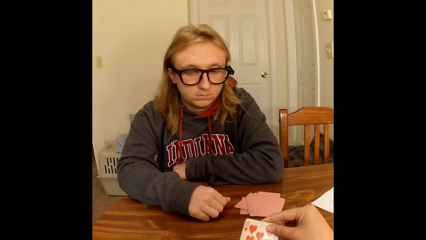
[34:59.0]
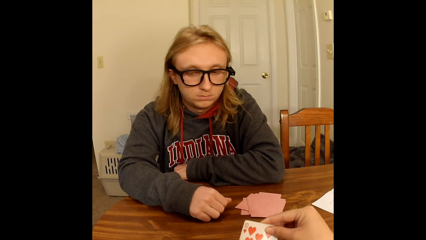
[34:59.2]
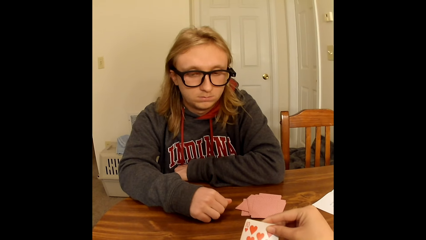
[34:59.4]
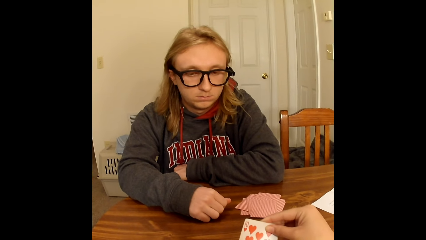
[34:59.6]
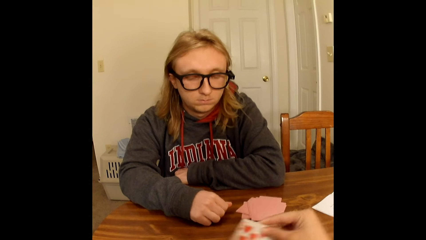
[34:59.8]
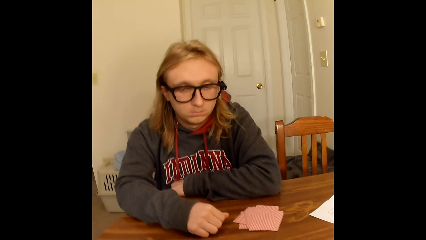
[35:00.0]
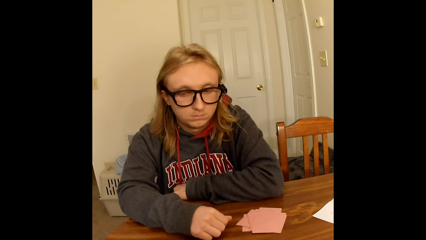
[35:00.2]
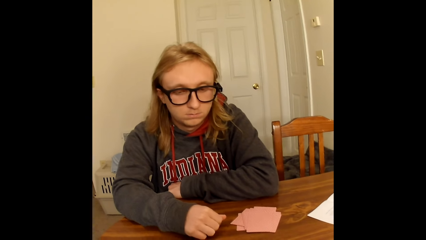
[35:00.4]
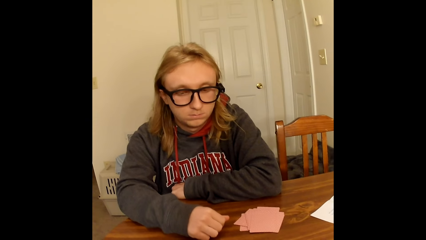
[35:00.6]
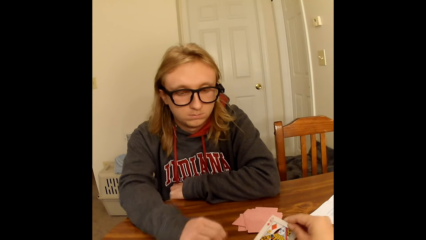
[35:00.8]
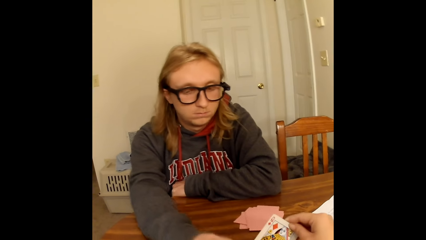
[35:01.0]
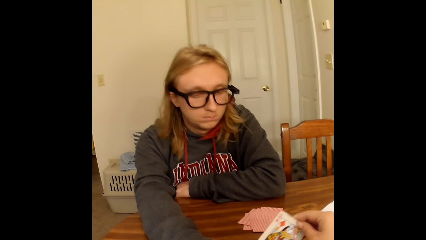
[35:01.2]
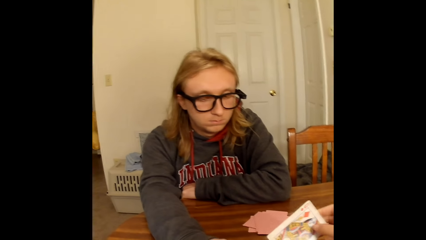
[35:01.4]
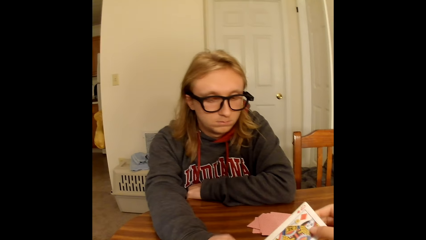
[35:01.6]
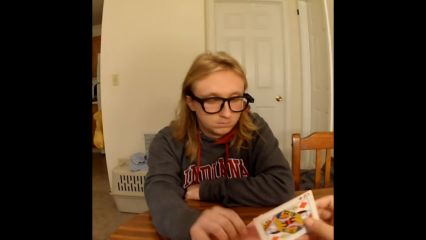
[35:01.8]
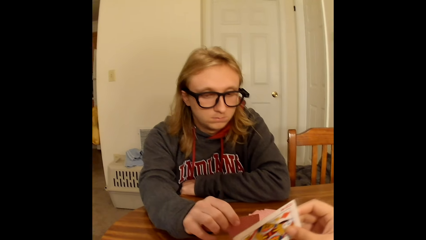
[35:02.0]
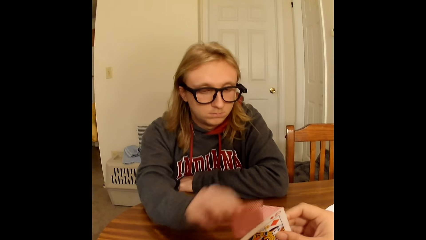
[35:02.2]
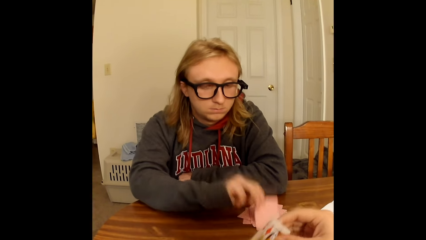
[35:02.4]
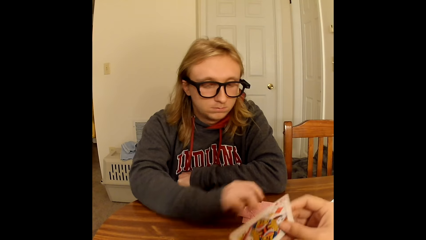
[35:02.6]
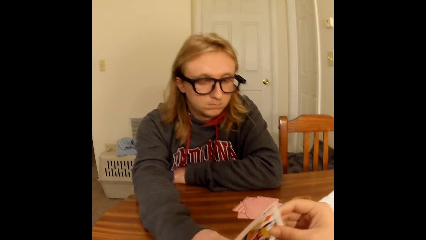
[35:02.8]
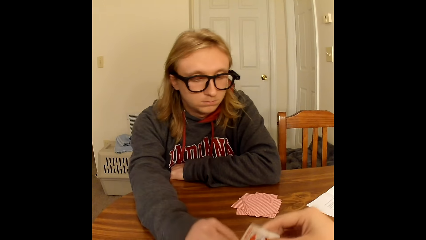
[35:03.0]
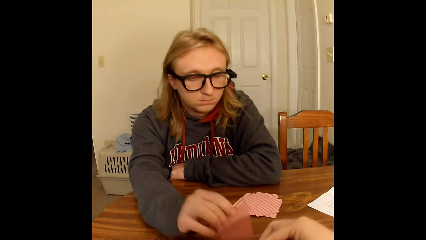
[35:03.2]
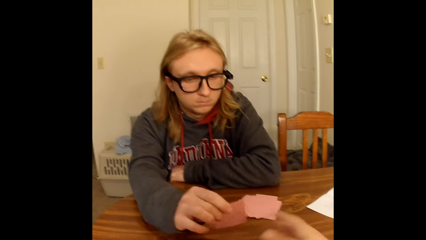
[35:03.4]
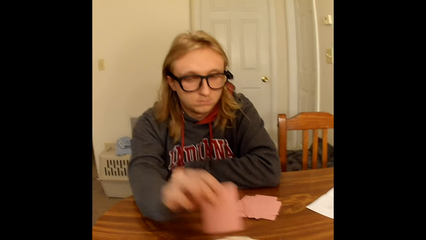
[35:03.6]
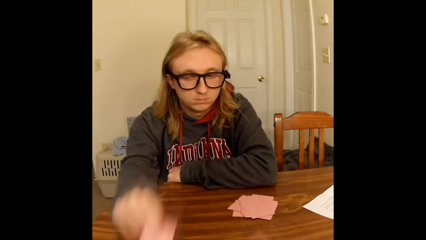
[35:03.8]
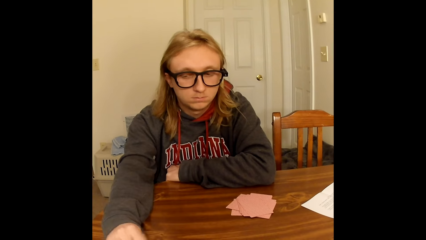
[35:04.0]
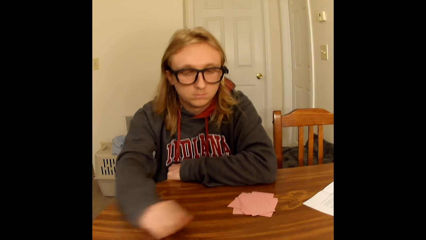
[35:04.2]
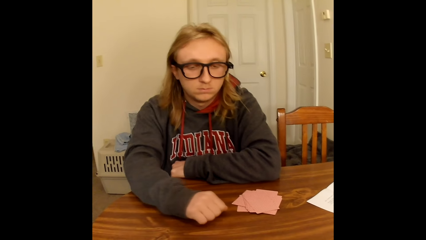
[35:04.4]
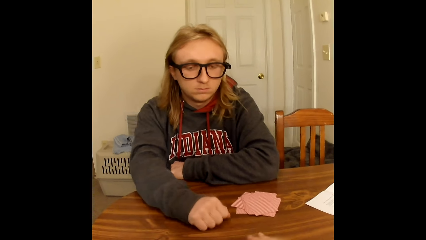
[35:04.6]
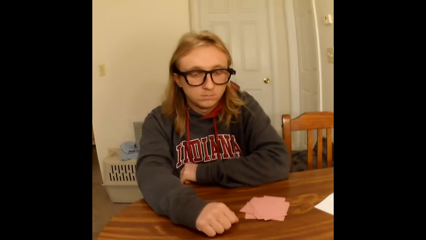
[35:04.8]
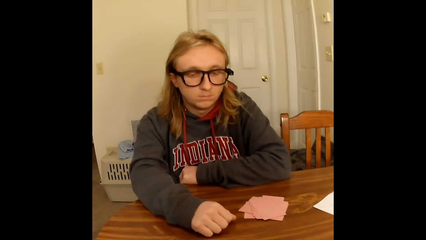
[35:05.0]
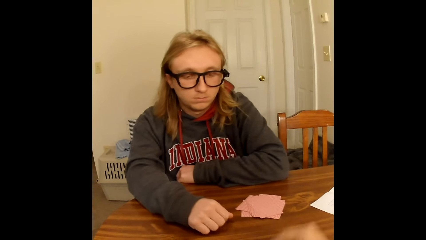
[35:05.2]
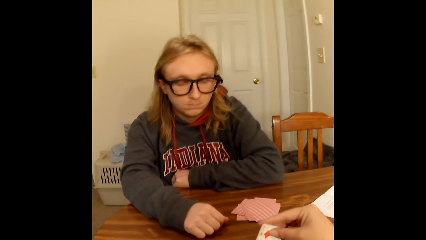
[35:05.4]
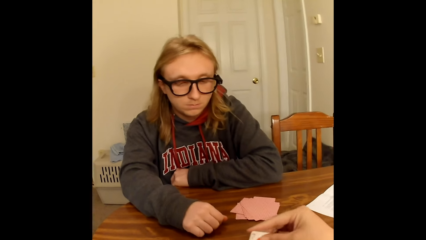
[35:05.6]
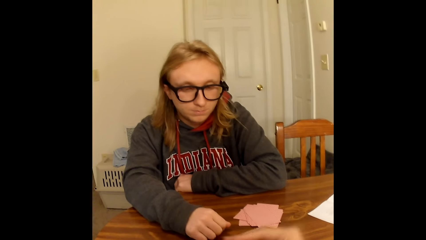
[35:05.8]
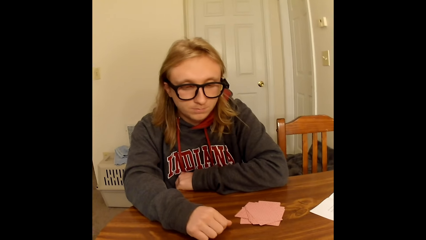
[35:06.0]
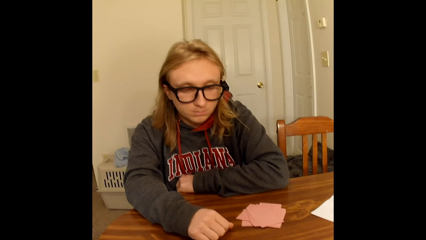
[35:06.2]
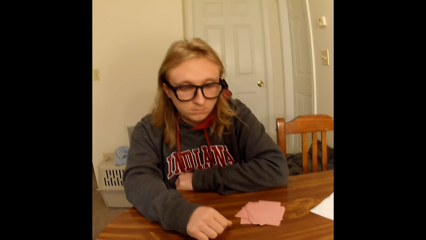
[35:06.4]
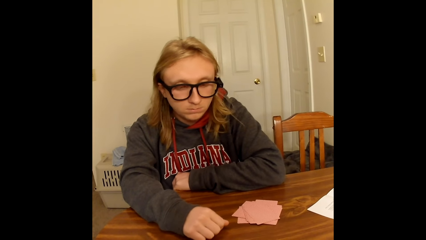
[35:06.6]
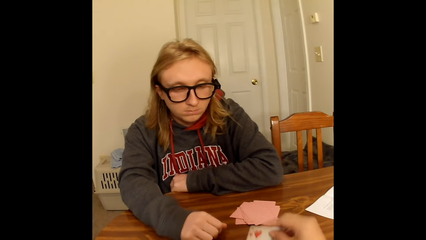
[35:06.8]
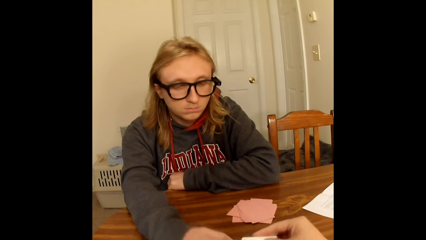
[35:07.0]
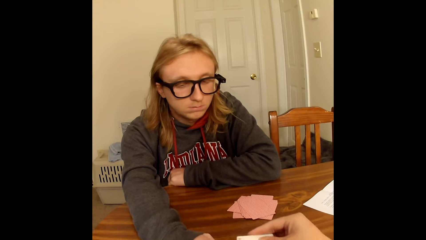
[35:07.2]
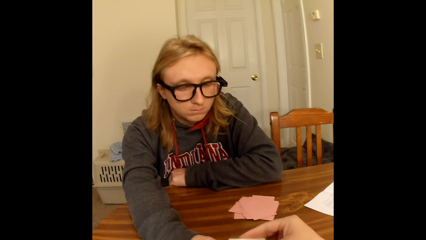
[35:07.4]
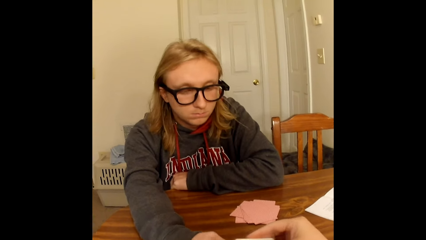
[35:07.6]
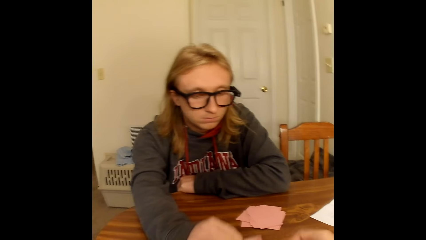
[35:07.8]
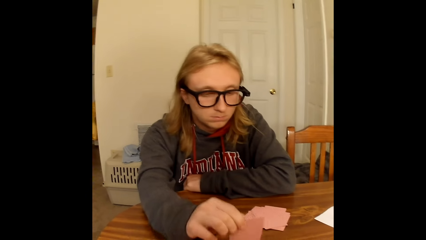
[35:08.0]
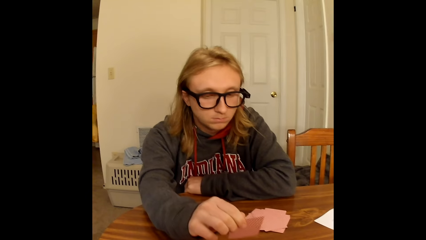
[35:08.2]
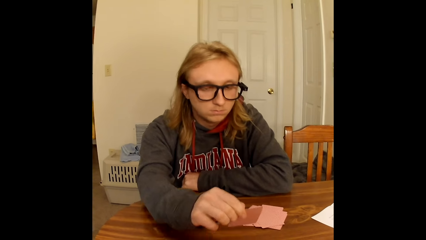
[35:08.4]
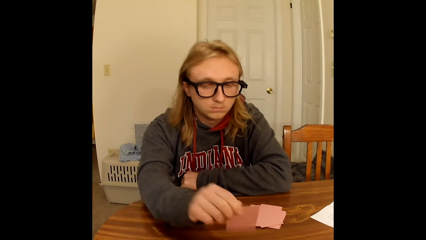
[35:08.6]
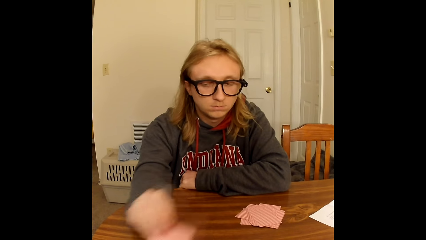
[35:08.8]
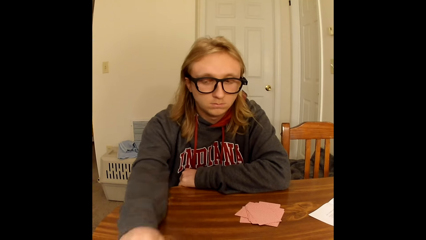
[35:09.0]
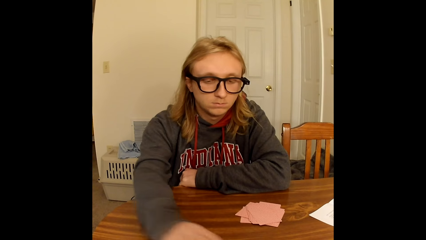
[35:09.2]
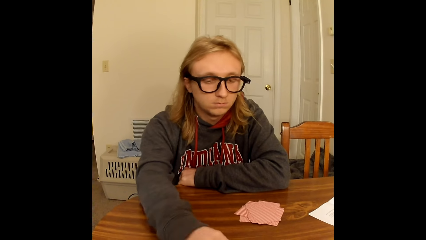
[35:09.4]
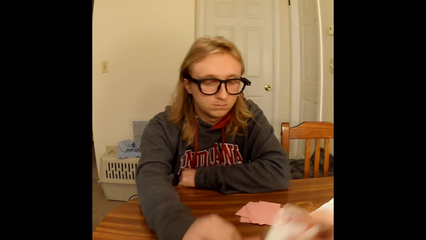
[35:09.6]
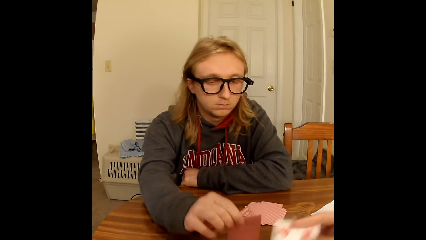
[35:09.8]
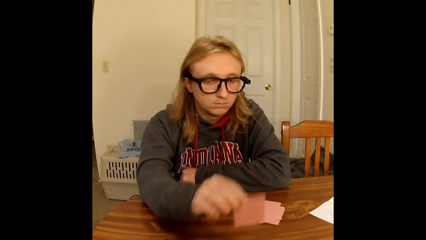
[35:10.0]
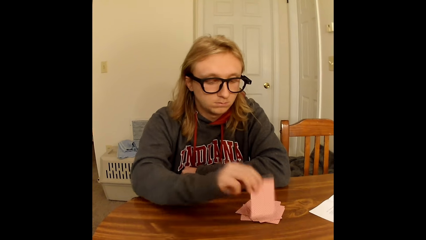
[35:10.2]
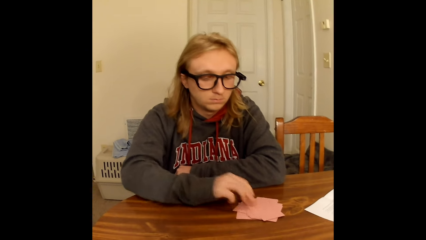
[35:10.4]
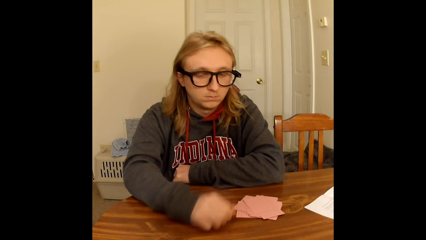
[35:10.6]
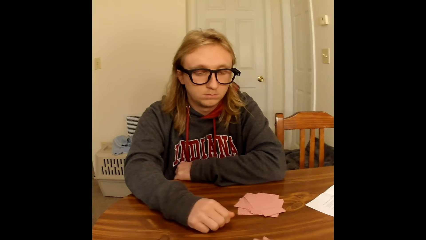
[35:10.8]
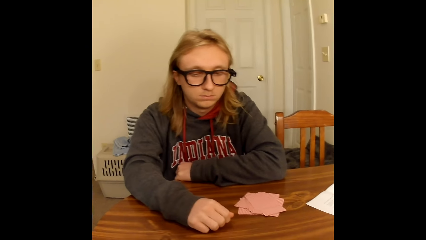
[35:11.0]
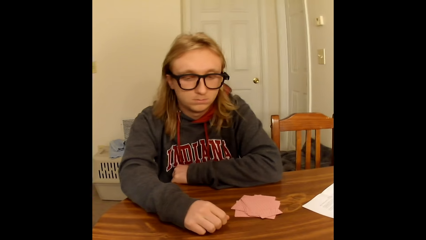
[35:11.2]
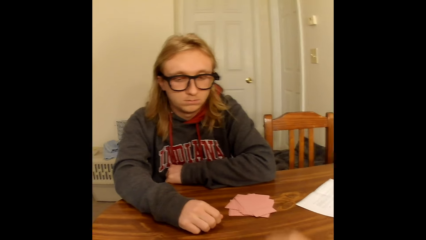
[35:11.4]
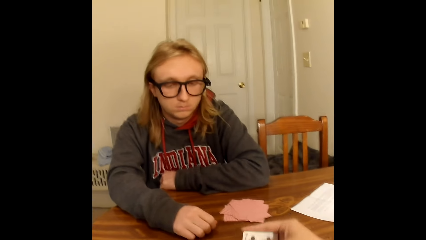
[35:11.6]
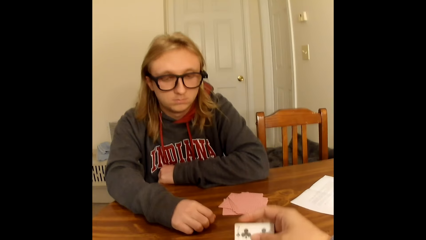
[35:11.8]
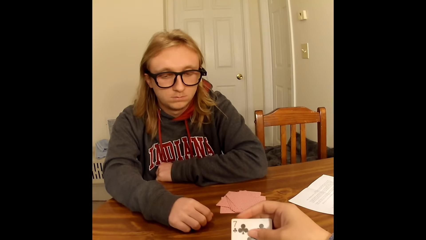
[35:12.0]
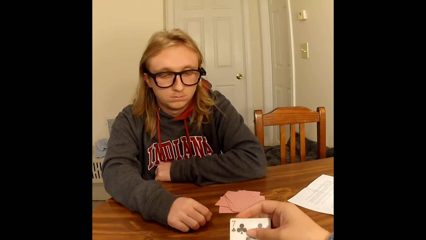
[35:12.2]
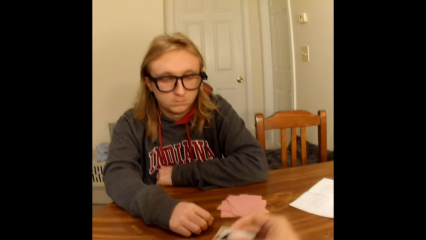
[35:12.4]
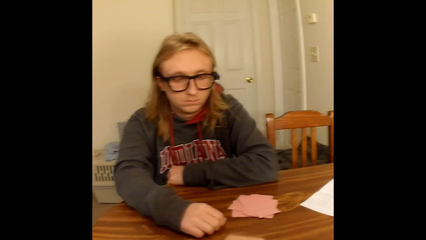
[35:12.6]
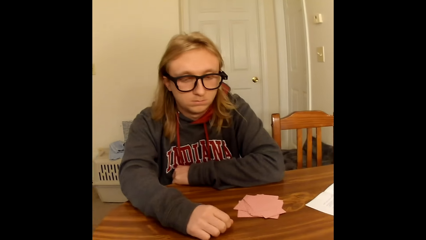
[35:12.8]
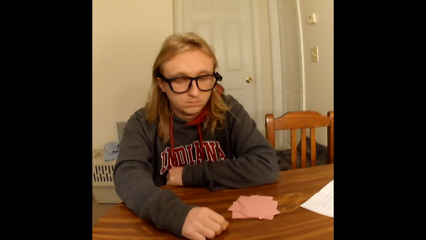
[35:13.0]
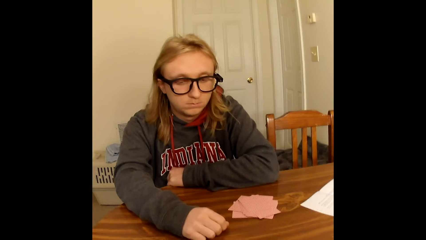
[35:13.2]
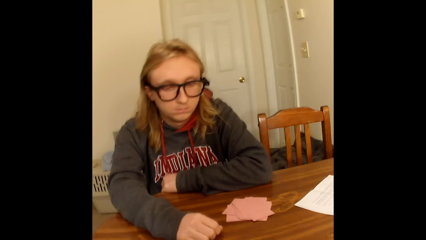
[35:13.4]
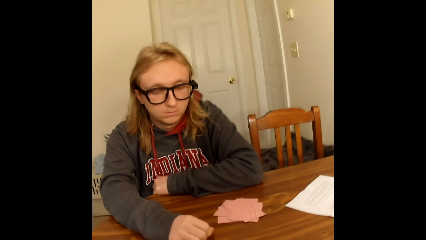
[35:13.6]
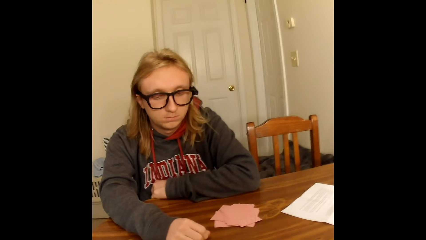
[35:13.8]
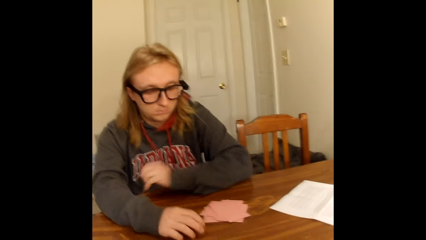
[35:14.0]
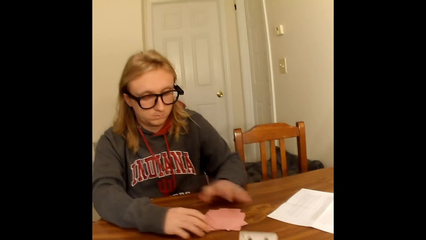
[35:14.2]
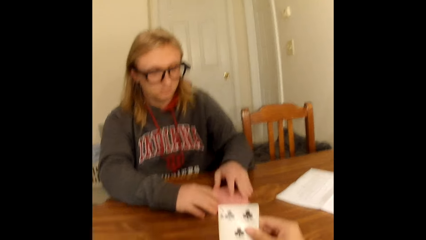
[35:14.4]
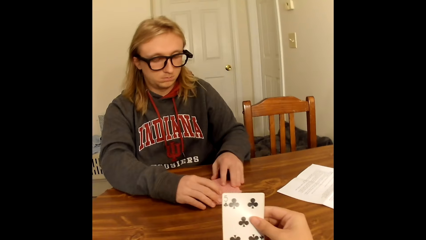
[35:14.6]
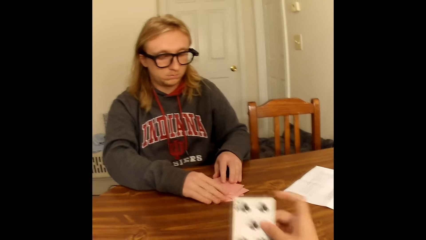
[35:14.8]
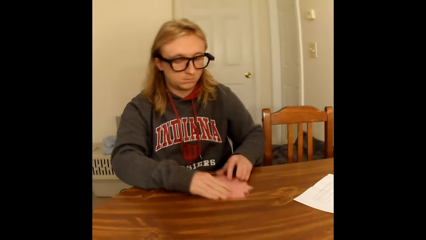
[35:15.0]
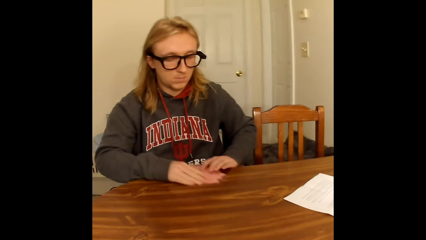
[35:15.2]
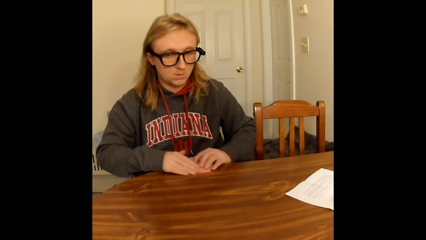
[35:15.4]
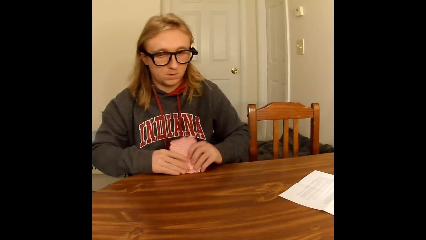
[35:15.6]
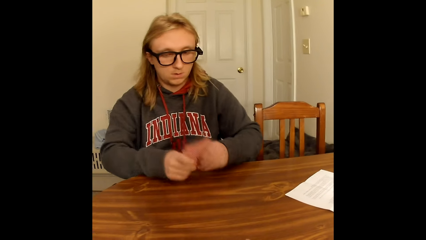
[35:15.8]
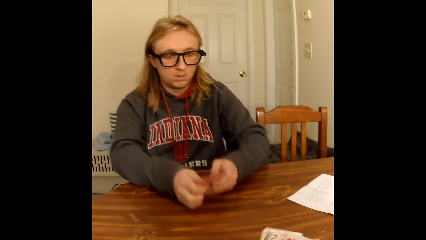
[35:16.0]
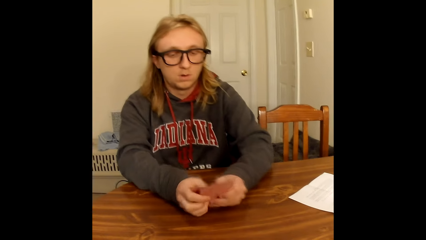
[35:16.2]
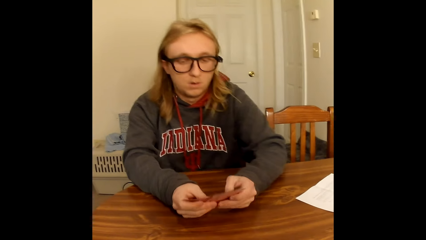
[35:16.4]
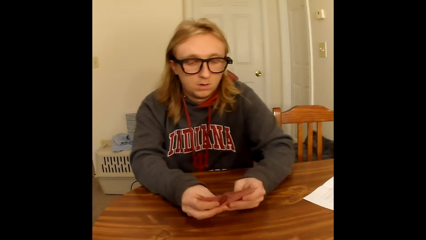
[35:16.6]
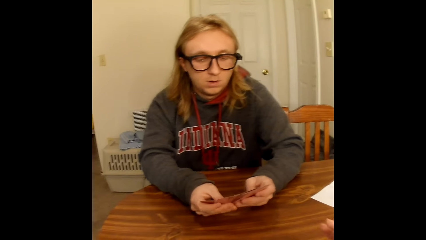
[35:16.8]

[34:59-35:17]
The camera wearer places the playing card in her right hand face down on the table close to her. She picks a playing card face up to her from the deck of face down playing cards on the table with her right hand. A man picks a playing card face up to him from the deck of face down playing cards on the table with his right hand. The camera wearer passes the playing card in her right hand to her left hand. The man plays the cards. He places the playing card in his right hand face down on face down playing cards on the table close to him. He picks a playing card face up to him from the deck of face down playing cards on the table with his right hand. He places the playing card in his right hand face down on the table close to the camera wearer. The camera wearer plays the card. The man touches the table with his right hand. The camera wearer picks a playing card face up to her from the deck of face down playing cards on the table with her right hand. She places the playing card in her right hand face down on the table close to her. She picks a playing card face up to her from the deck of face down playing cards on the table with her right hand. The man picks a playing card face up to him from the deck of face down playing cards on the table with his right hand. The camera wearer passes the playing card in her right hand to her left hand. She holds the card. The man plays the card. He places the playing card in his right hand face down on the table close to the camera wearer. He picks a playing card face up to him from the deck of face down playing cards on the table with his right hand. He places the playing card in his right hand face down on face down playing cards on the table close to him. He touches the table with his right hand. The camera wearer picks a playing card face up to her from the deck of face down playing cards on the table with her right hand. She holds the card. She passes the playing card in her right hand to her left hand. The man takes the face down playing cards on the table close to him with both hands. The camera wearer holds a playing card face up to her in her right hand. She moves the hand holding the card. The man holds the playing cards face up to him with both hands and spreads the playing cards in his hands with both hands.
